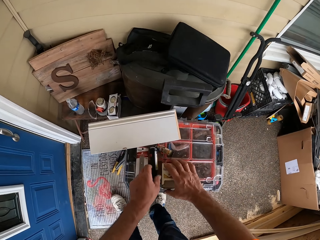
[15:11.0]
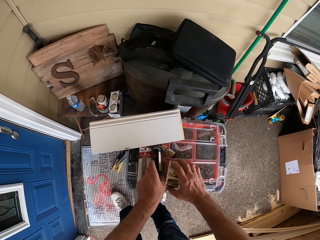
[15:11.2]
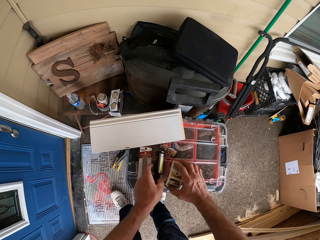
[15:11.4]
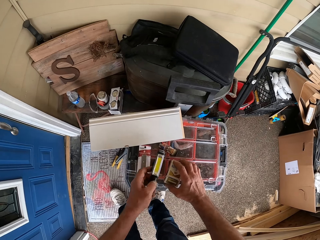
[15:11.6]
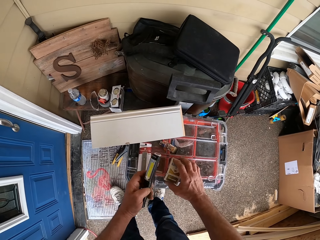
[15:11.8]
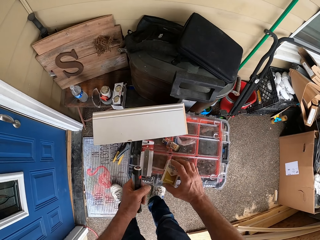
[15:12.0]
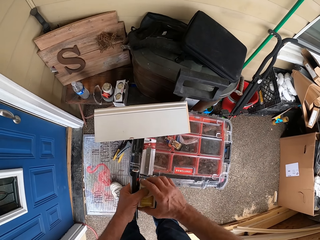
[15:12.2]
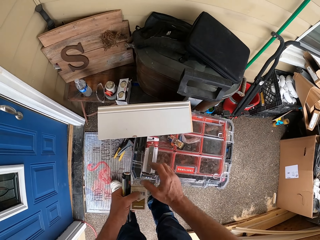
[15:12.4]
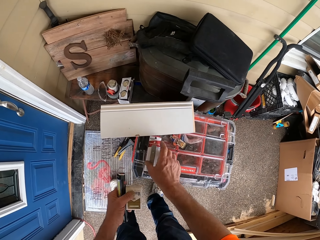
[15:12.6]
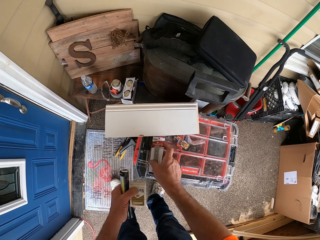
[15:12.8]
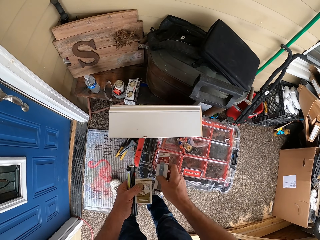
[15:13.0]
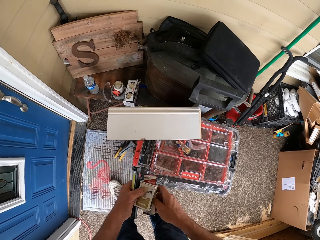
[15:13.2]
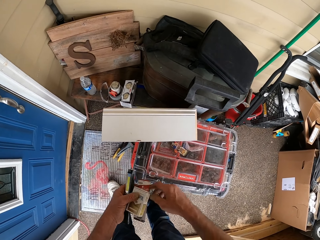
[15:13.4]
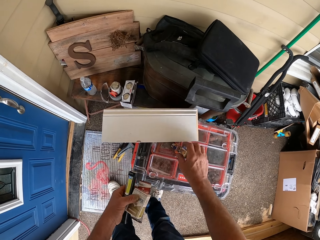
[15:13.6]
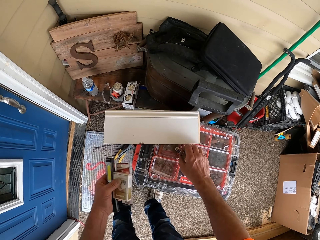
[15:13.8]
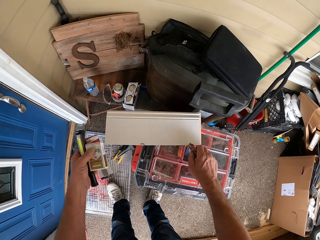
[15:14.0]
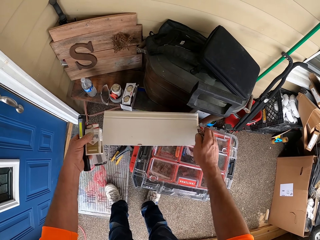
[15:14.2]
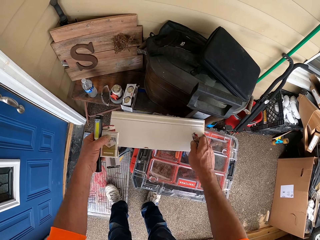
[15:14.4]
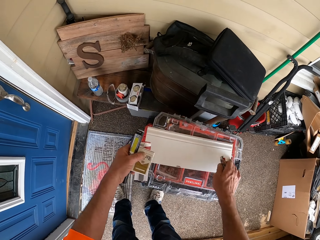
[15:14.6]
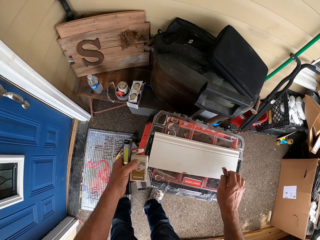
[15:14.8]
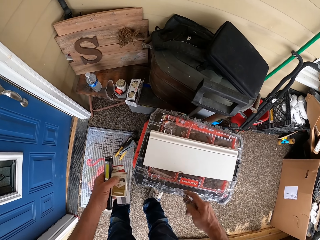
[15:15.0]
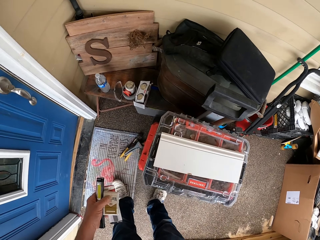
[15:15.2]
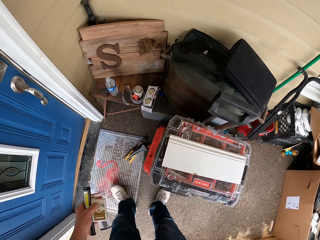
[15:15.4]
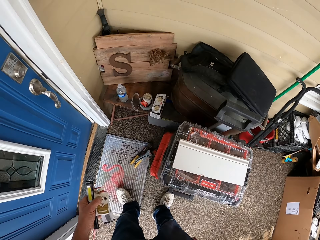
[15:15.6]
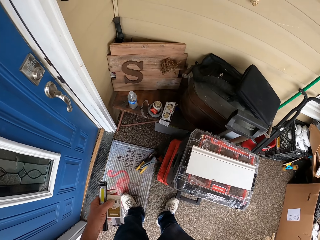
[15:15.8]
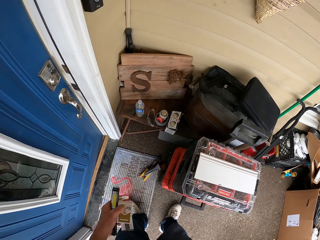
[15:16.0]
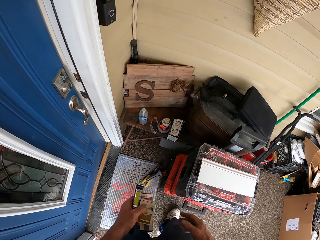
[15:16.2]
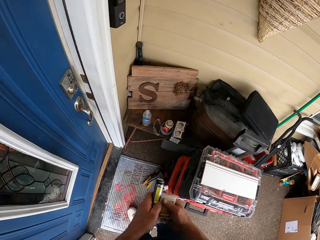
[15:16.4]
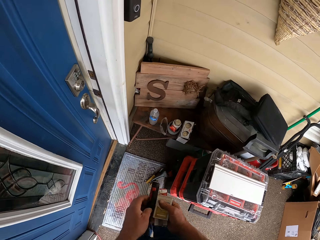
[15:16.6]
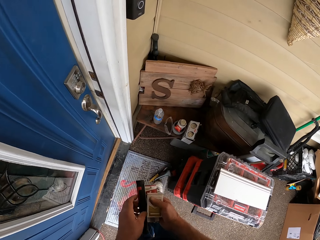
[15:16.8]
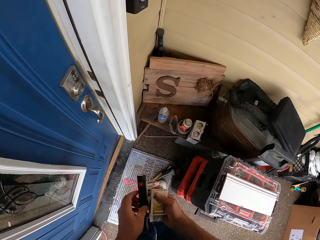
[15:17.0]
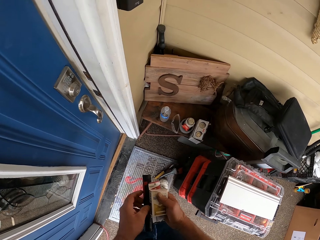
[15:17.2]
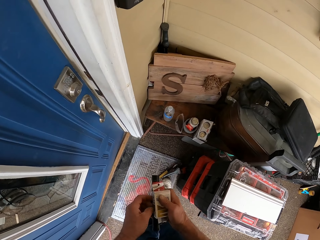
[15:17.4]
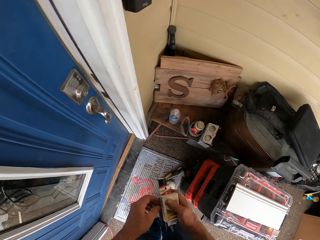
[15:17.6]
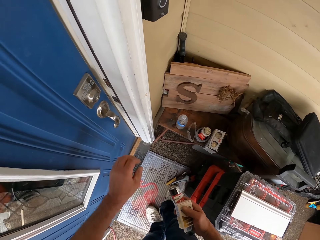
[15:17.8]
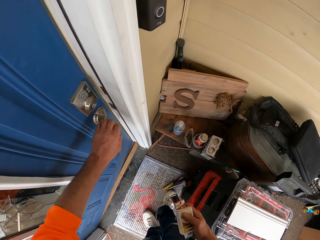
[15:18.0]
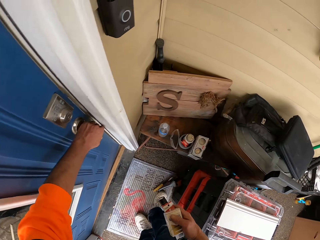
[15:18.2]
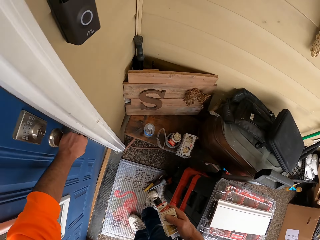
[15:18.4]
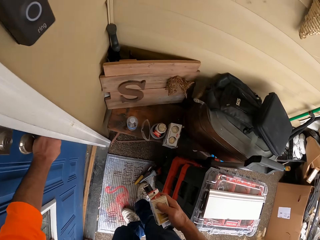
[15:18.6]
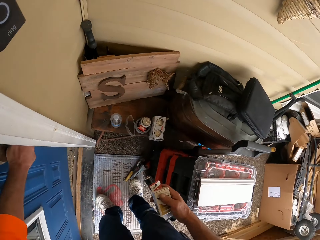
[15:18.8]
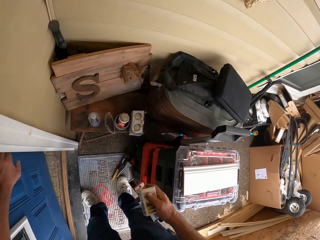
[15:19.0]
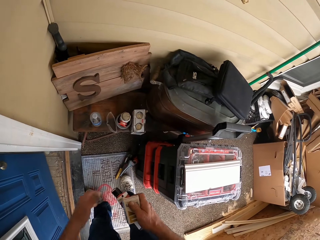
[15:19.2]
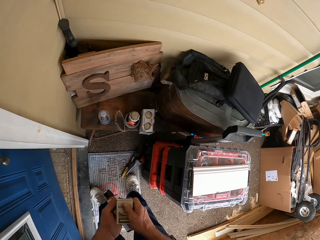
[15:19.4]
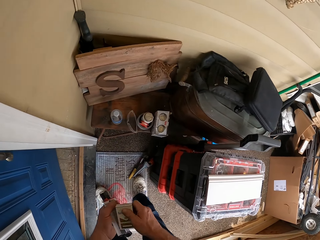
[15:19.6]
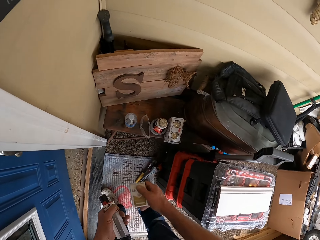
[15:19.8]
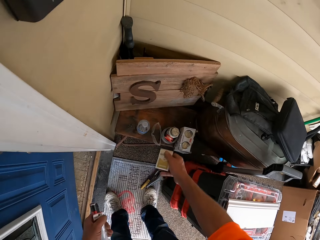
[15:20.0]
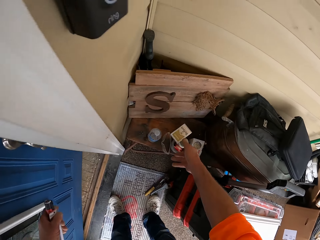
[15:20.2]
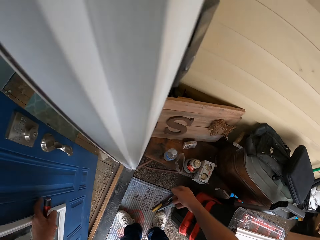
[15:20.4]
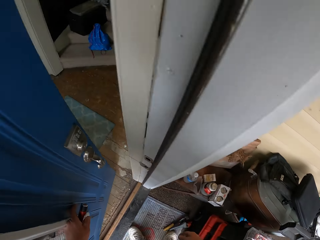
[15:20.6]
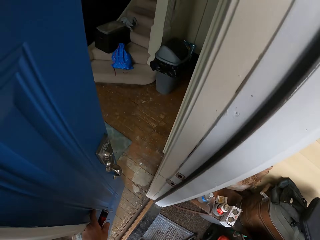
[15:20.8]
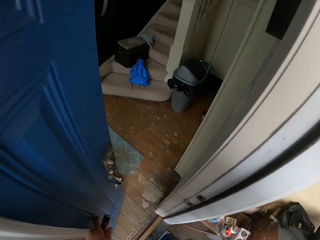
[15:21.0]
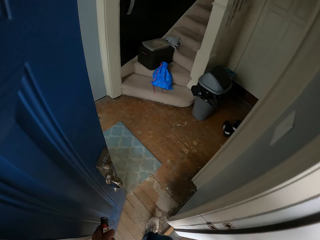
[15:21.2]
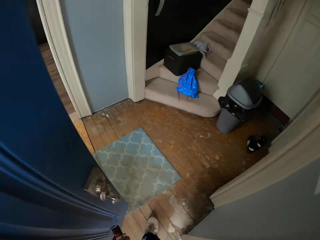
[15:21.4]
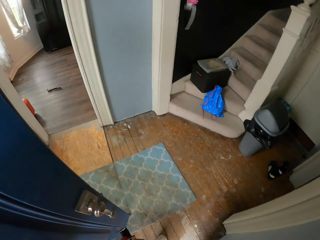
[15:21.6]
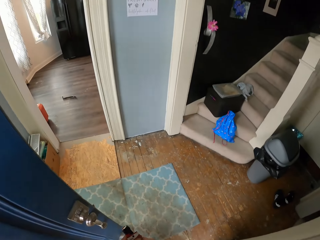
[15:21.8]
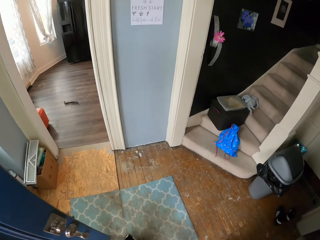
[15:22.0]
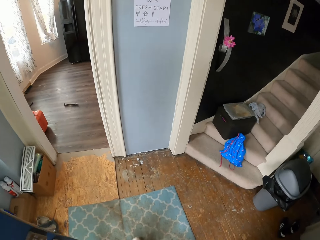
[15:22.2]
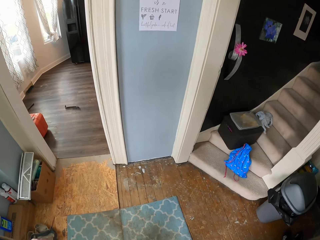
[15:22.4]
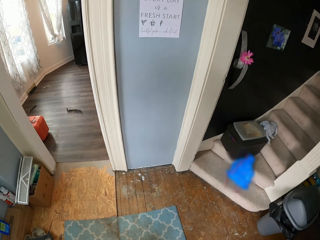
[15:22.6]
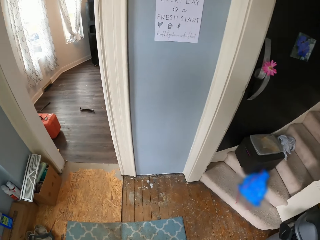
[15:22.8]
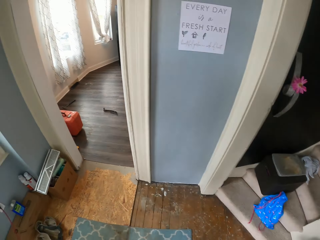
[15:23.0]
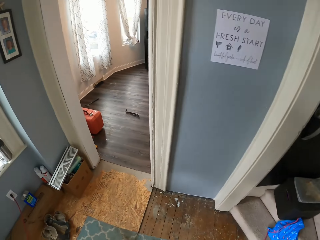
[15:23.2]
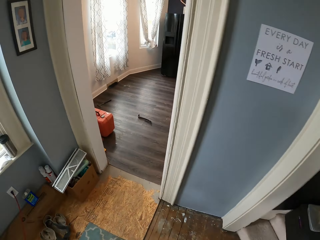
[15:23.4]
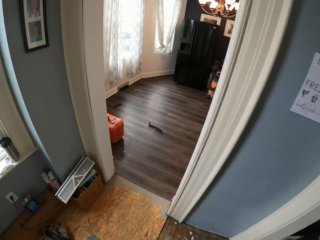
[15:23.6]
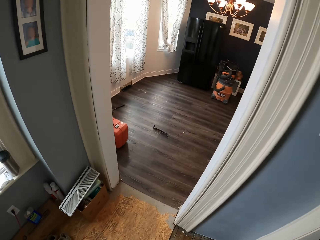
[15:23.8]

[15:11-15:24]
The camera wearer picks up a cigarette pack with his right hand from the top of a container. He picks up a torch from the top of the container with his left hand. He picks up the pack with his right hand from the top of the container. He picks up a lighter with his right hand from the top of the container. He moves a box. He adjusts a tool on the container with both hands. He opens a door. He drops the cigarette packet on the floor. He turns the handle of the door with his left hand. He throws the pack of cigarettes on a chair with his right hand. He walks into a room. He pushes the door with his left hand.

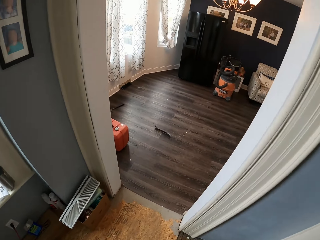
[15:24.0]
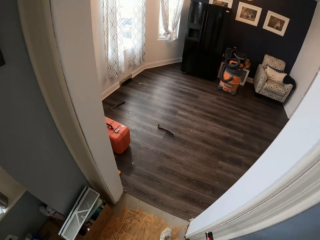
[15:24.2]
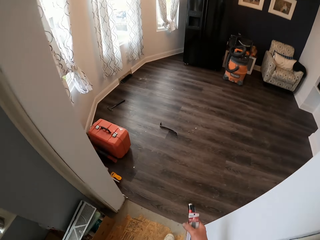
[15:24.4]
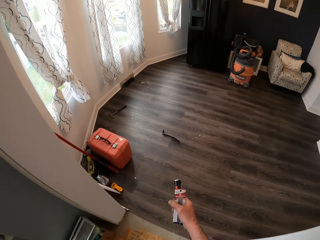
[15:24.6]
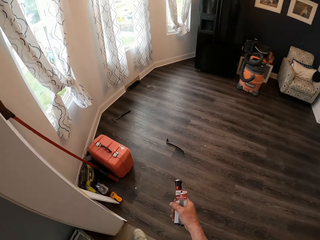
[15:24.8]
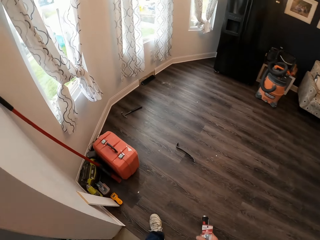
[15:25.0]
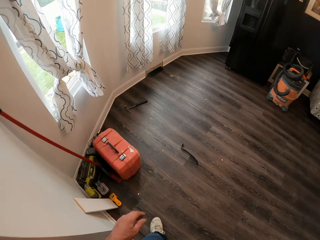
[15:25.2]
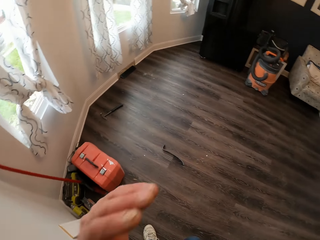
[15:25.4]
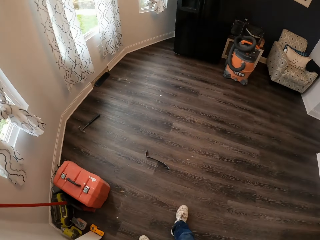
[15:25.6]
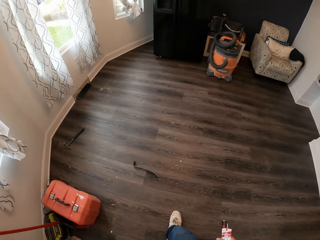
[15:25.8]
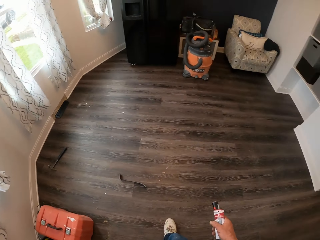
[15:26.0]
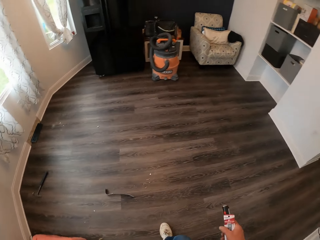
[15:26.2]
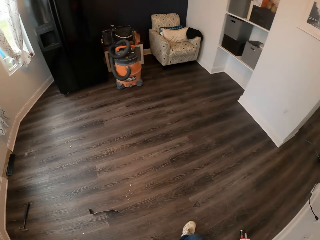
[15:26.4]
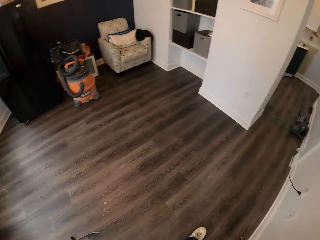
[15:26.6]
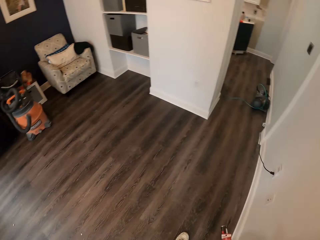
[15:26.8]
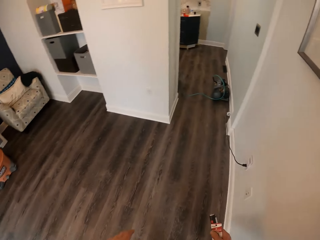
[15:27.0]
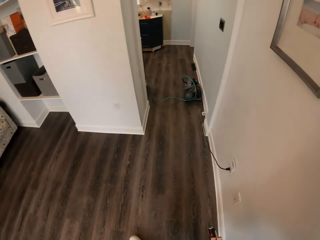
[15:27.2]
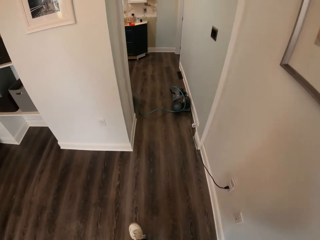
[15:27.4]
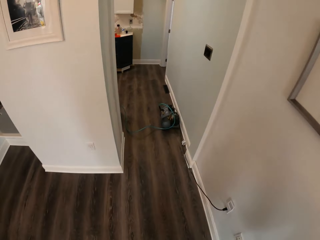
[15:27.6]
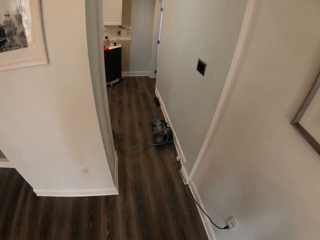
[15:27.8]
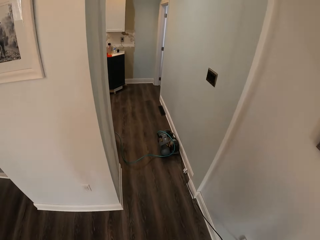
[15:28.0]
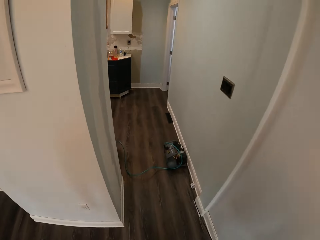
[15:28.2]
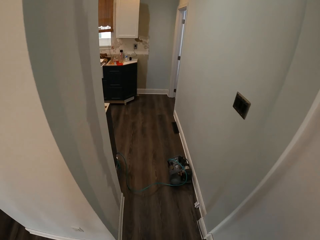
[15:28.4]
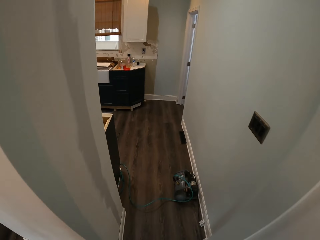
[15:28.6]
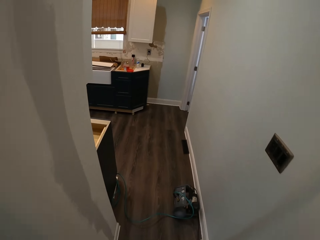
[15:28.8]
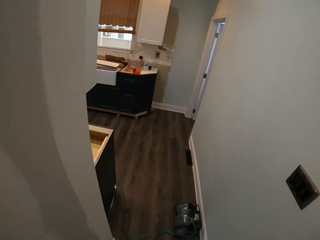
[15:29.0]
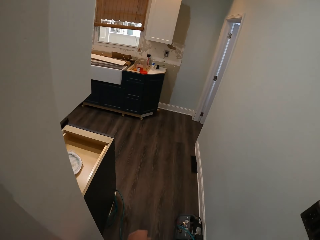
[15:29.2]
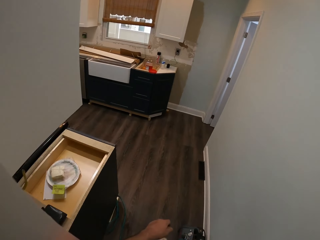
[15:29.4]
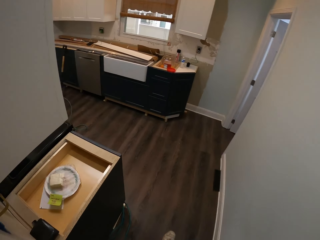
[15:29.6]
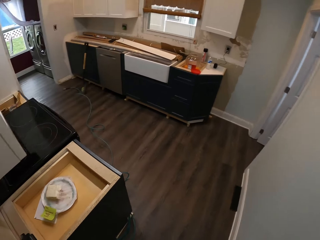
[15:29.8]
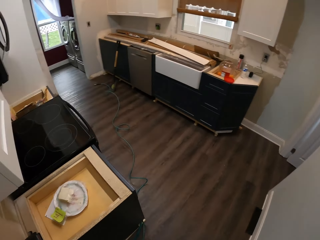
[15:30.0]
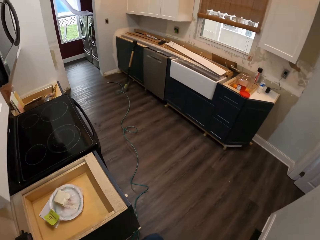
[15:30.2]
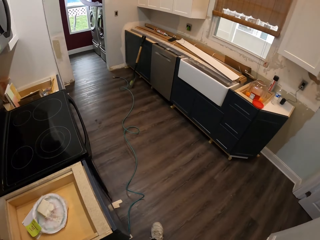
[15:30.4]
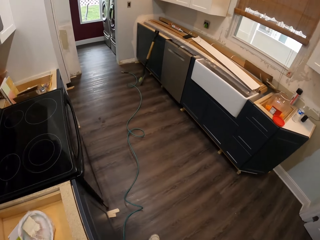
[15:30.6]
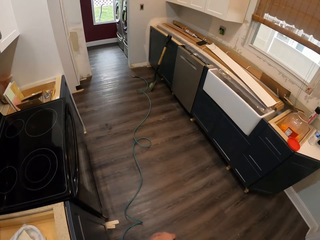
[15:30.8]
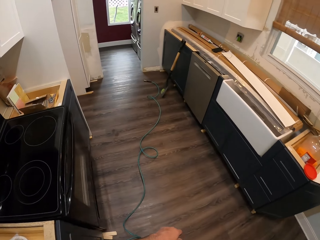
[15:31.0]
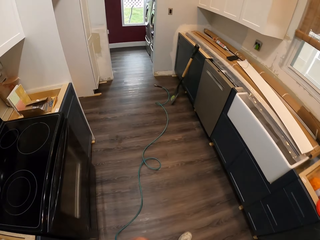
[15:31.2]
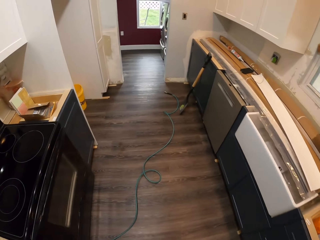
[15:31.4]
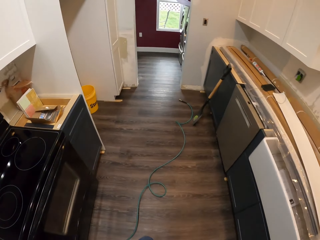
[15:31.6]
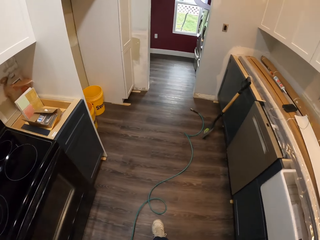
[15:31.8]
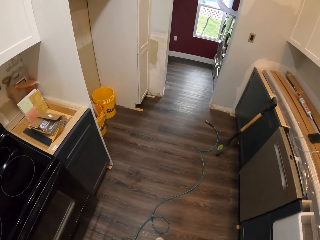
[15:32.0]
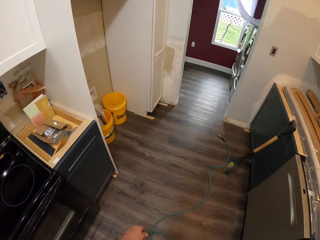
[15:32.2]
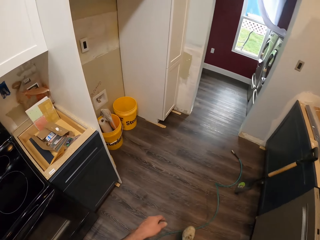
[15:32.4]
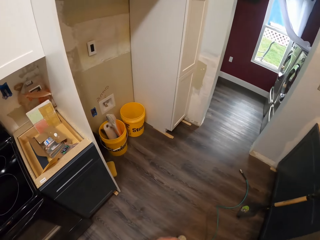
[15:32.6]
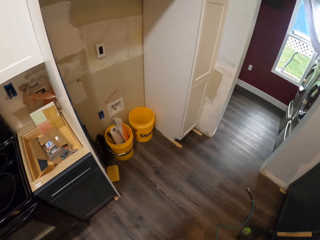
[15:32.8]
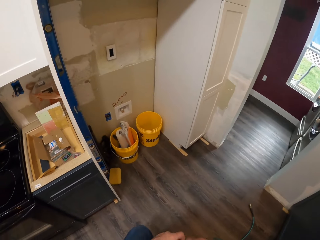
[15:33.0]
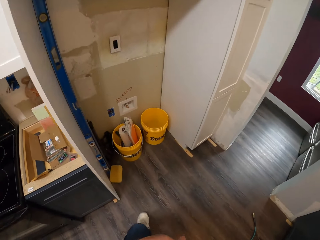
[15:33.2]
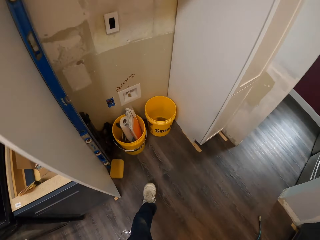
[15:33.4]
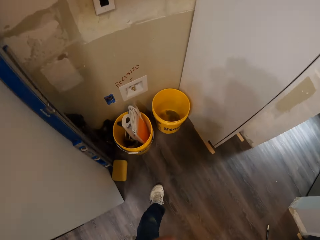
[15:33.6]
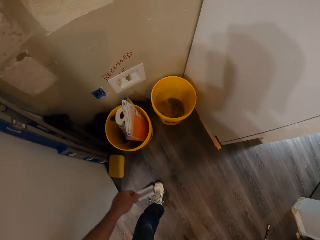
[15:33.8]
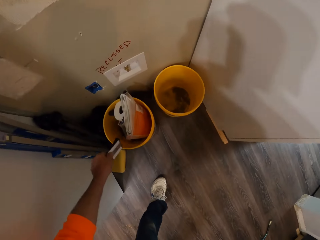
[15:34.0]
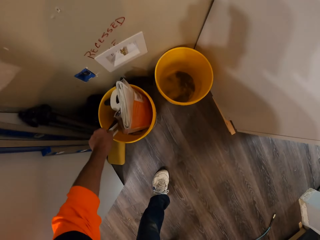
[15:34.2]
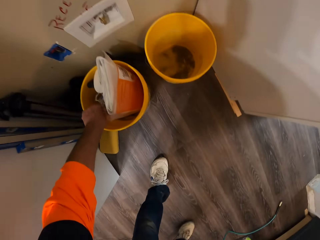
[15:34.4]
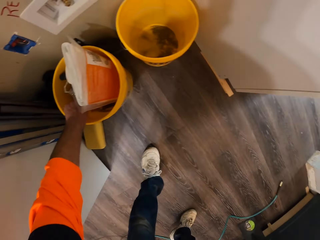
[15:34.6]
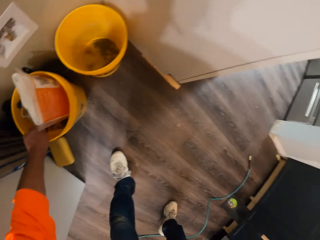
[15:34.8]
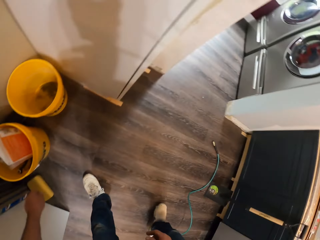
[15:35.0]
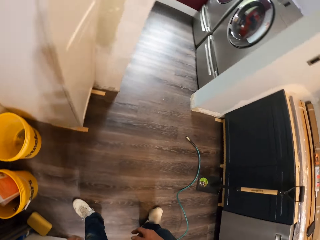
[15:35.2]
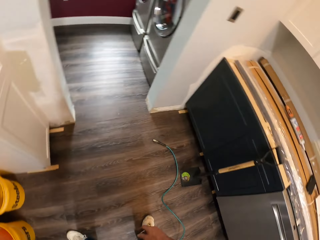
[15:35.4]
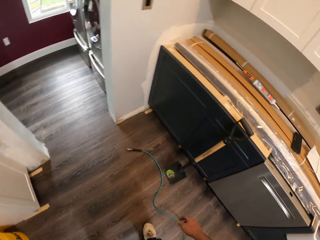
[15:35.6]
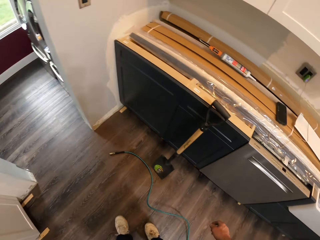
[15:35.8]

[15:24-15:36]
The camera wearer touches his face with his left hand. He walks along a corridor. He walks into a kitchen. He walks around the kitchen. He drops the pack and torch in a carton with his left hand. He turns around in the kitchen.
